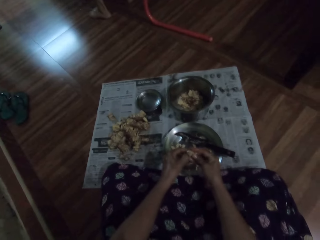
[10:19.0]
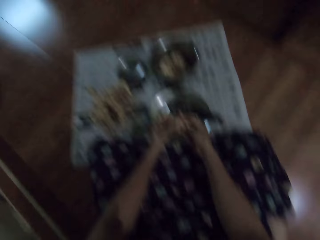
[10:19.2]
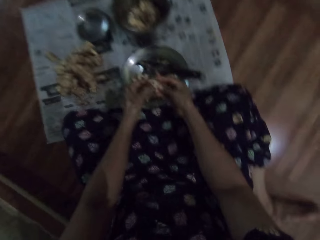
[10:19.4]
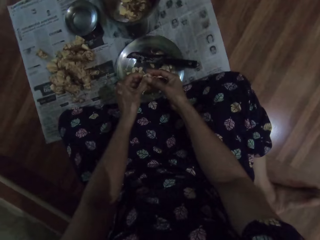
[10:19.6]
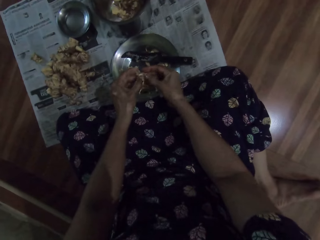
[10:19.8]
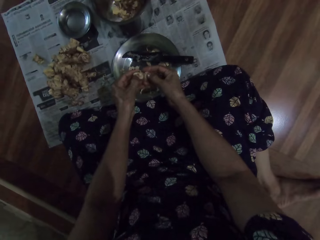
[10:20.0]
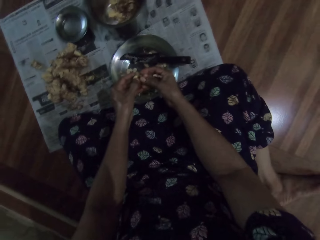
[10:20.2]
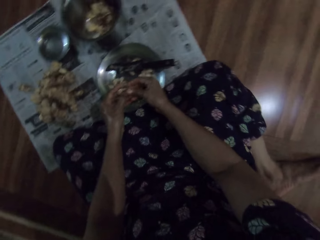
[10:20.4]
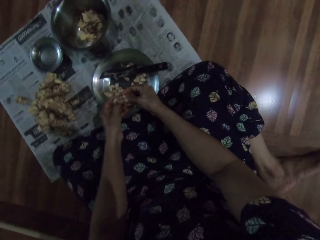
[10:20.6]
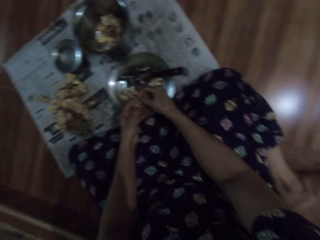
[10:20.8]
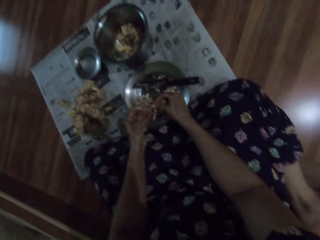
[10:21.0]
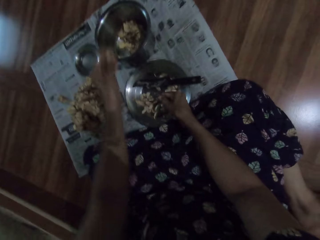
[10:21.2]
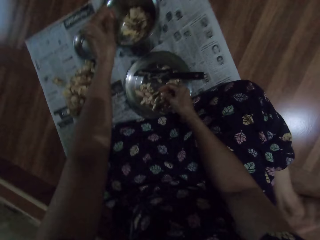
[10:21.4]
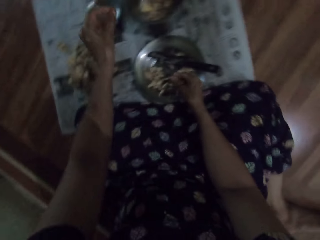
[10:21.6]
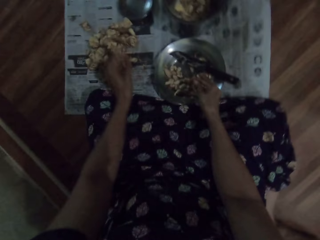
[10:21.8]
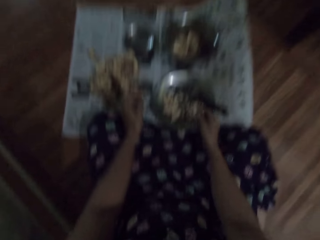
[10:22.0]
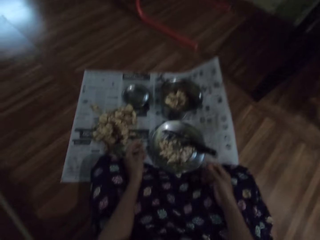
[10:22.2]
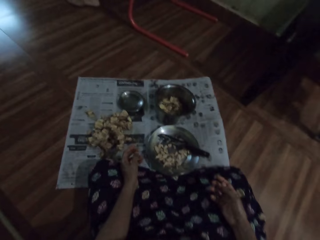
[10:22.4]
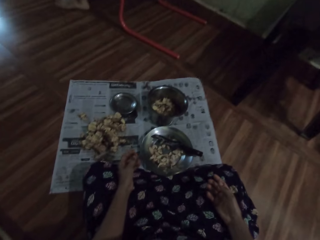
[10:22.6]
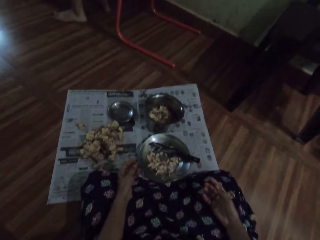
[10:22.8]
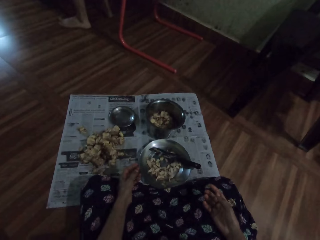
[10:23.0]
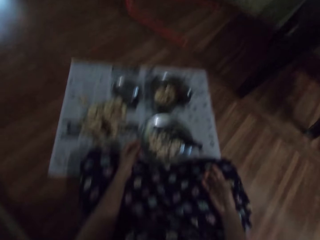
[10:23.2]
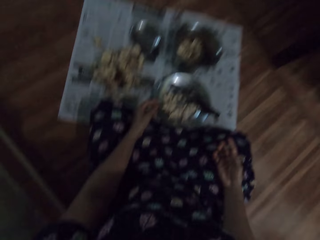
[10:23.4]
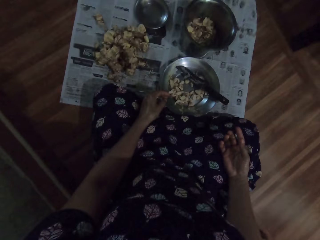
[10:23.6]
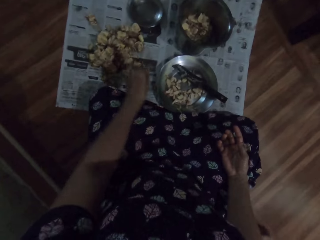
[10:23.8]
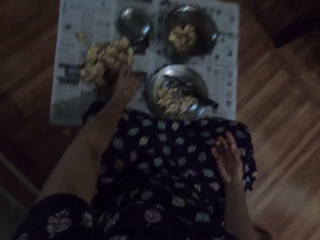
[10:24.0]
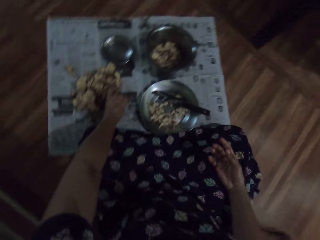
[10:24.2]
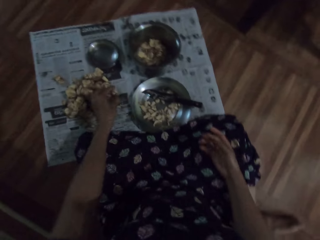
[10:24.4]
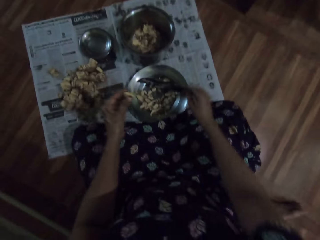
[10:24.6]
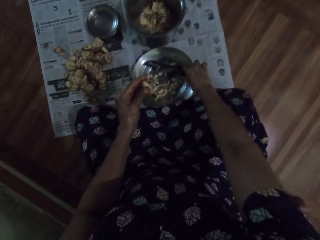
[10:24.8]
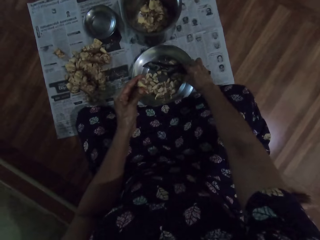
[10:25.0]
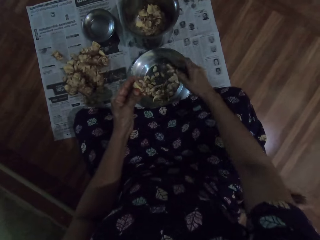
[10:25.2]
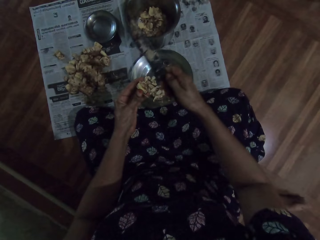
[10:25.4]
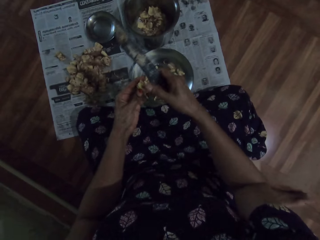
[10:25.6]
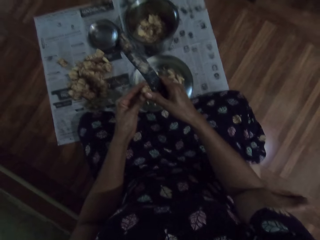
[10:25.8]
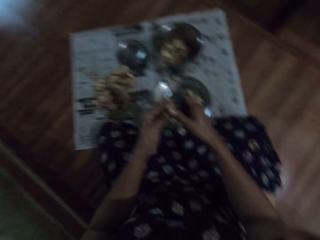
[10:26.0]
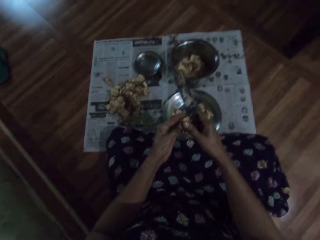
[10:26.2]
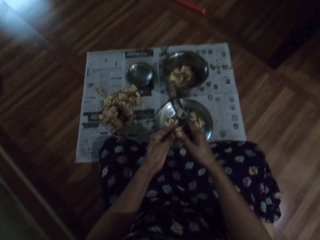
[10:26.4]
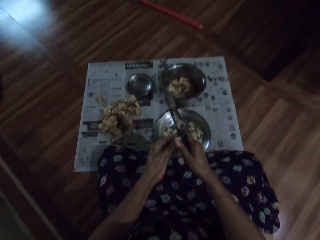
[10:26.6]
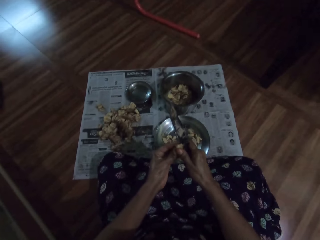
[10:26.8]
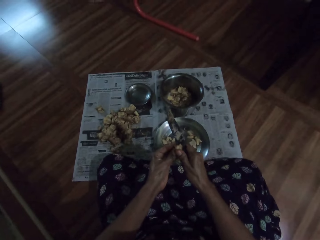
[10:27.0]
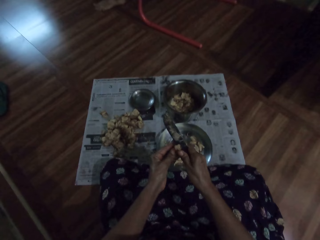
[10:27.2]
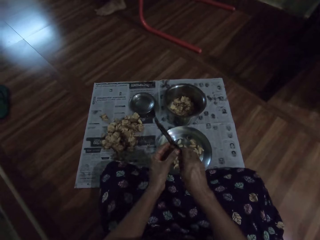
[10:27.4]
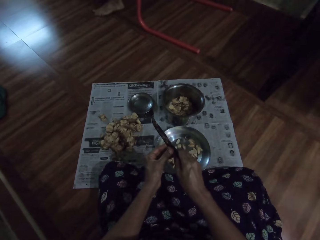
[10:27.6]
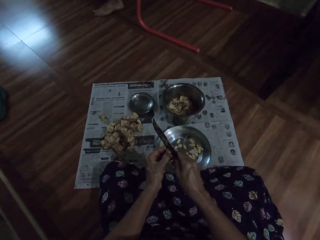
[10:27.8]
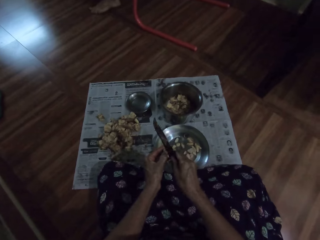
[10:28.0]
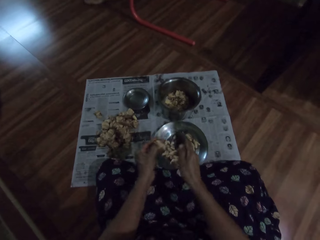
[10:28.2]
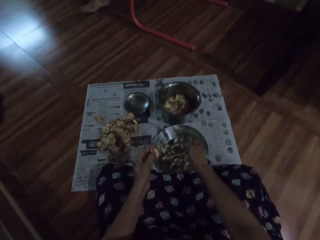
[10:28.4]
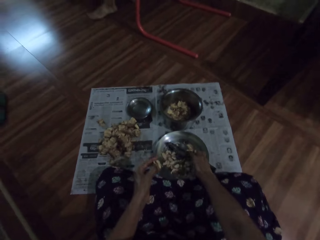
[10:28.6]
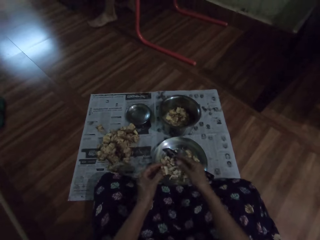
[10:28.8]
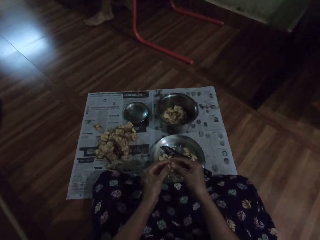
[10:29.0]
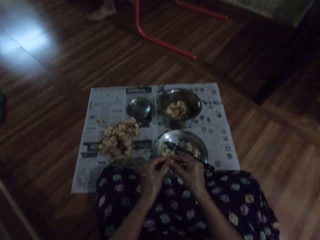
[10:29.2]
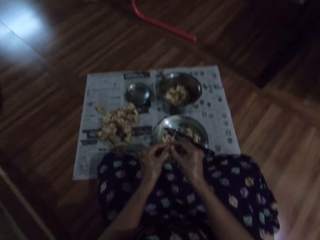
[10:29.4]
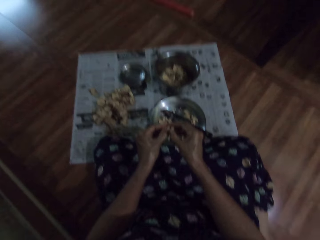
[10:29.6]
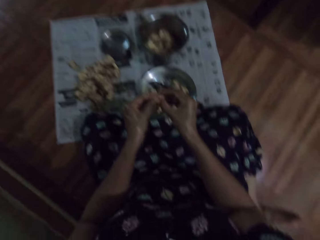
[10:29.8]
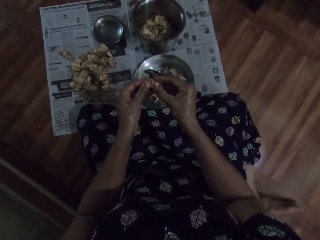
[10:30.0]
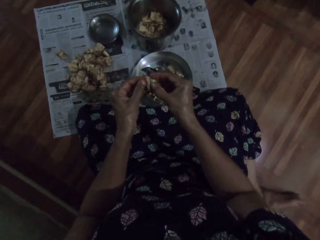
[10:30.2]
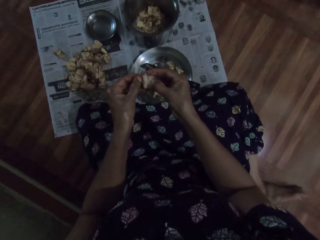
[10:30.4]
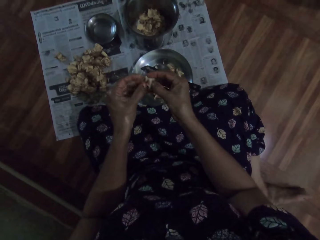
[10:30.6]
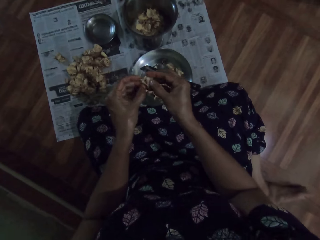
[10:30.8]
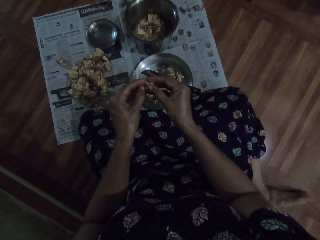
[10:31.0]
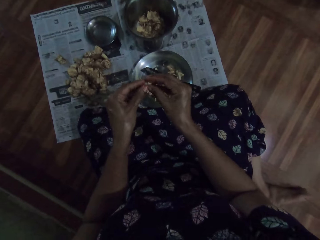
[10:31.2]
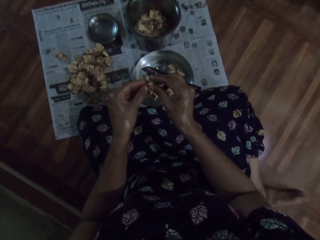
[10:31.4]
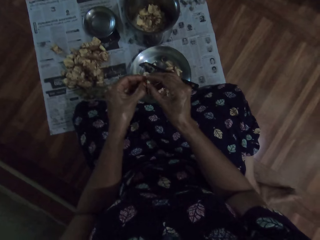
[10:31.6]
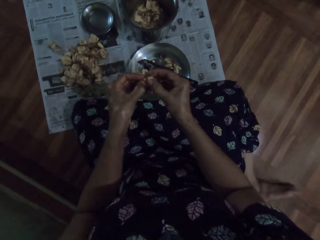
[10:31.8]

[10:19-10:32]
The camera wearer peels the garlic or irvingia seed, talks to a person, and looks around. She drops the irvingia seed peel in the plate on the floor with her left hand. She puts the garlic inner peel in the pot. She talks to the person and looks around. She talks to the person. She picks an irvingia seed from the floor with her left hand. She picks the knife from the plate on the floor with her right hand. The person talks to the camera wearer. The camera wearer cuts the irvingia seed in her left hand with the knife in her right hand. She looks around and talks to the person. She places the knife in the plate on the floor with her right hand. She talks to the person. She peels the irvingia seed into the plate on the floor with her hands.

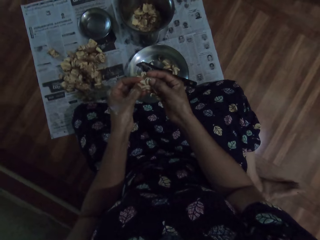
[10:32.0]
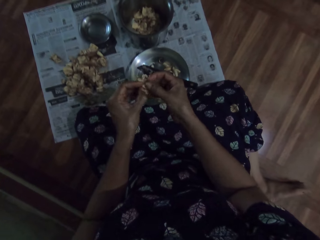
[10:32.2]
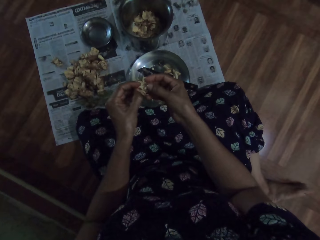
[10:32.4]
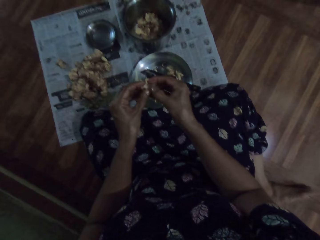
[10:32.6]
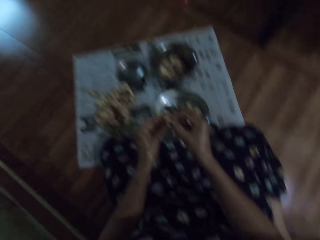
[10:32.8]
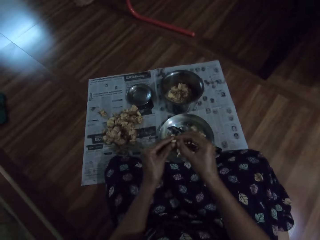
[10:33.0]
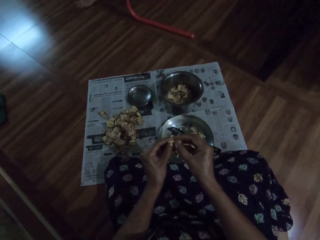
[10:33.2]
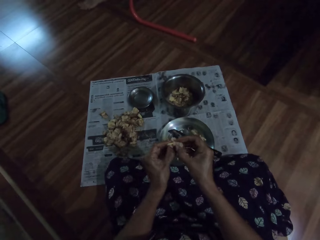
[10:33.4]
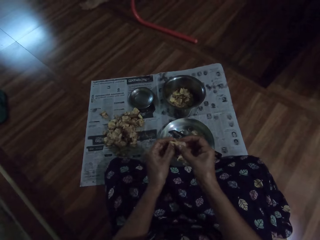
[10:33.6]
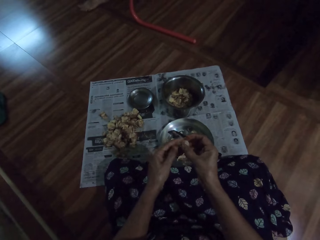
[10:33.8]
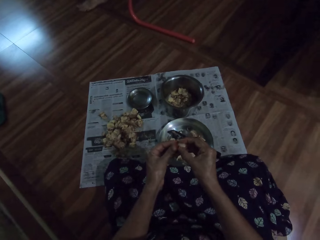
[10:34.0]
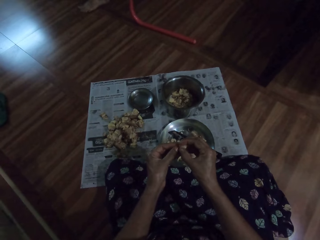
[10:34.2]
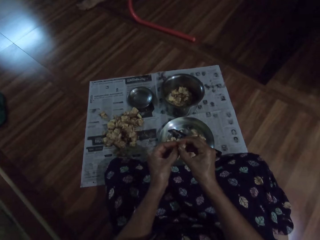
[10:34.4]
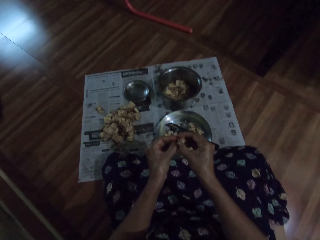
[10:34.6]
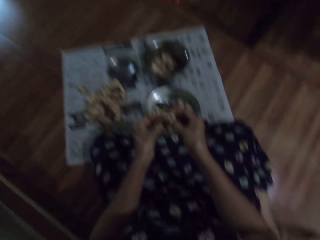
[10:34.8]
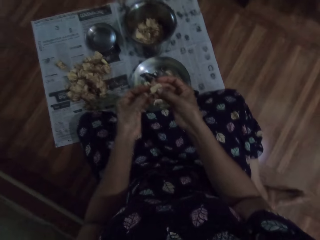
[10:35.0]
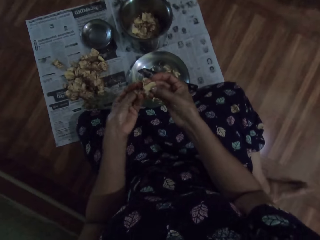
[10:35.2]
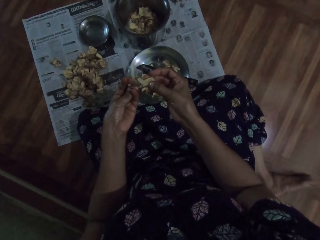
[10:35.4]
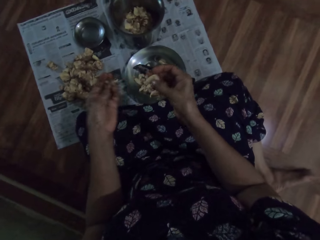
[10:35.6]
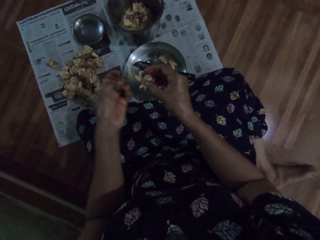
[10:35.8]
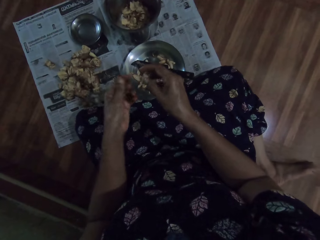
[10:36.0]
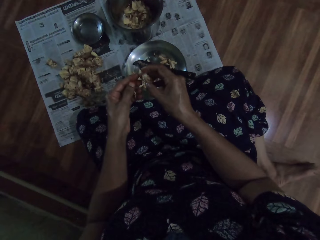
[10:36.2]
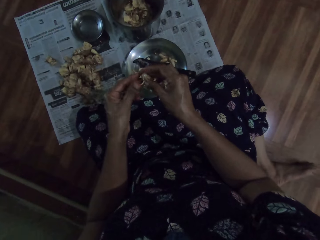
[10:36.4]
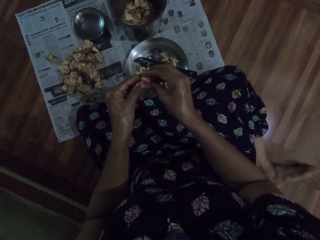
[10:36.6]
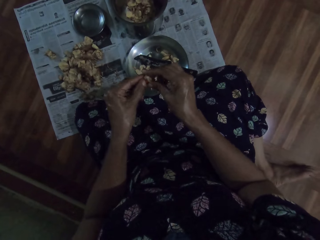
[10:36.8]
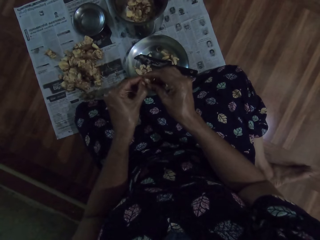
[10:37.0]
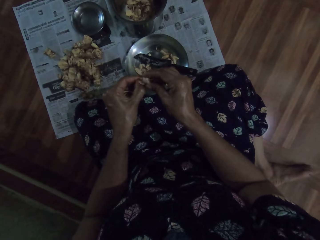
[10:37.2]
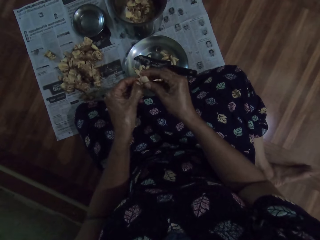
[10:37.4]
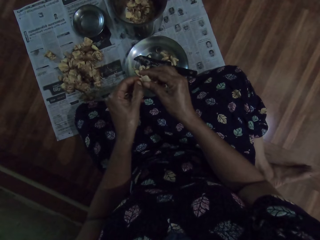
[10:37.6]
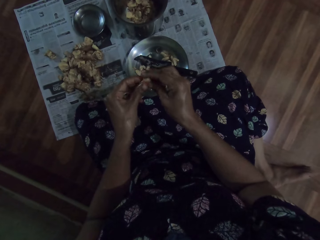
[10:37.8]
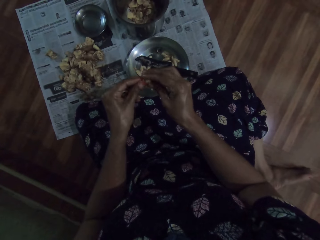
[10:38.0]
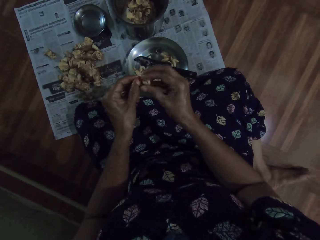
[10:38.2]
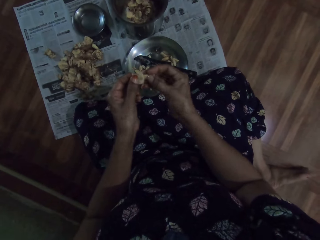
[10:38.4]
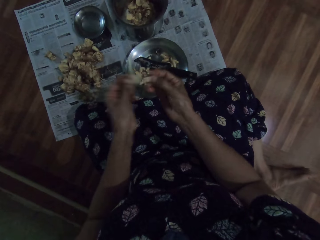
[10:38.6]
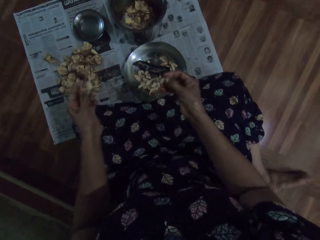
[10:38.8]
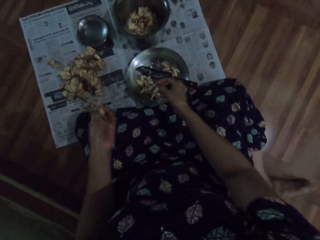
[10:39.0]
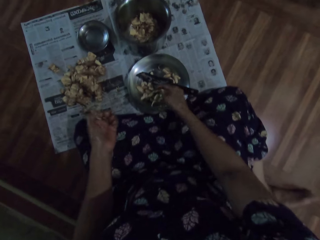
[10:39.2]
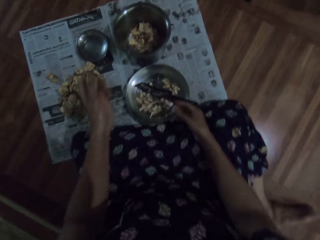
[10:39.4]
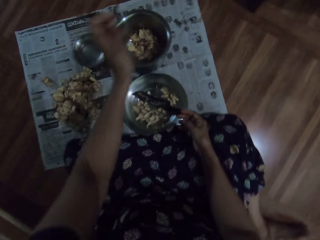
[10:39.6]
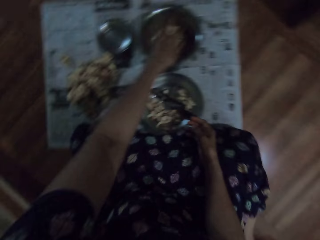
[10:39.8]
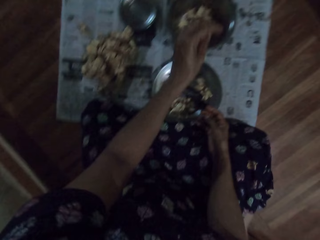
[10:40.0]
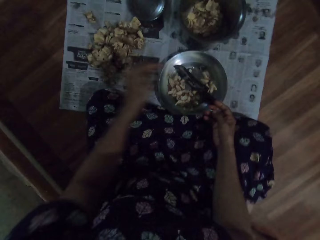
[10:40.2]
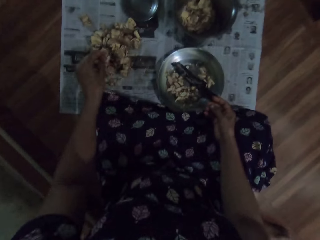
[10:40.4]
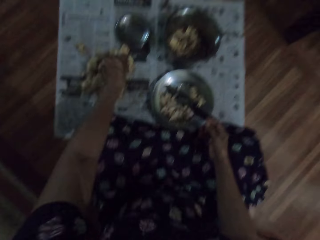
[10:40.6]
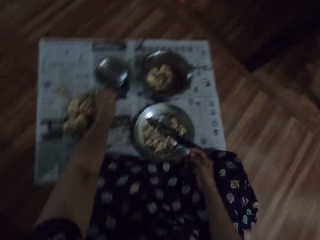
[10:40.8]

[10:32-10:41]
The camera wearer peels the garlic or irvingia seed and looks around. She drops the irvingia seed peel in the plate on the floor with her left hand. She puts the garlic inner peel in the pot.
